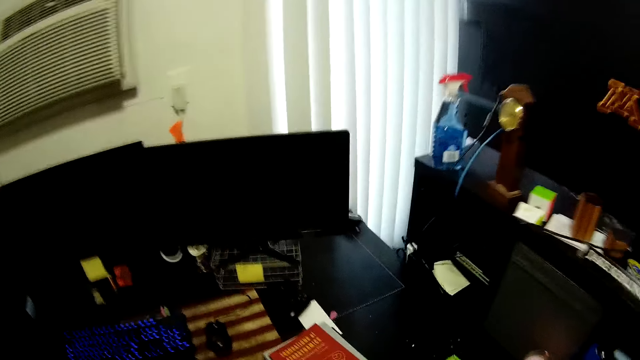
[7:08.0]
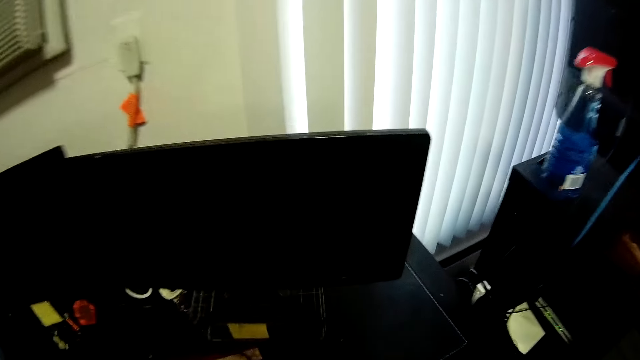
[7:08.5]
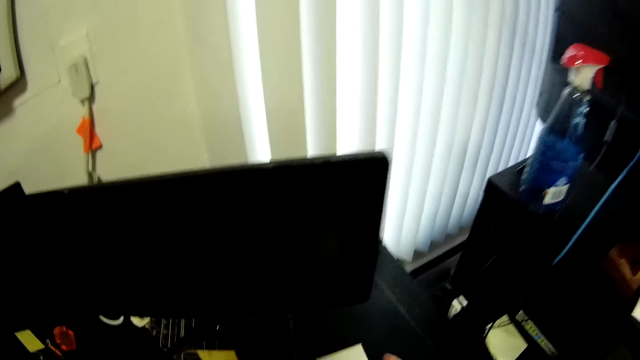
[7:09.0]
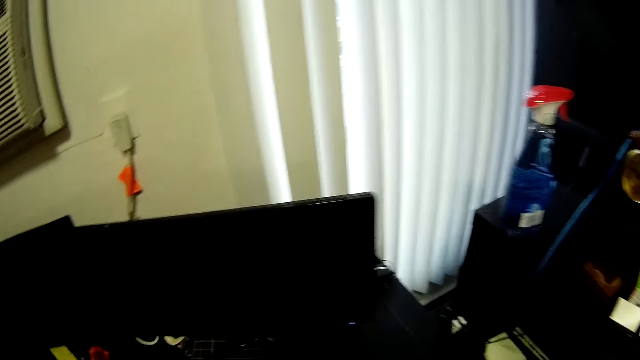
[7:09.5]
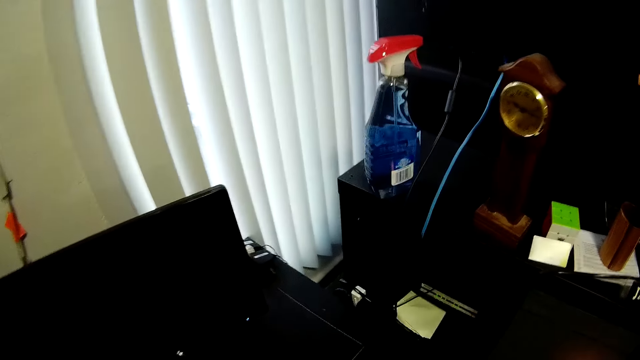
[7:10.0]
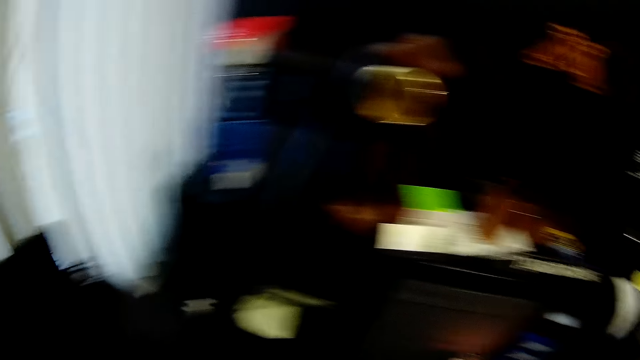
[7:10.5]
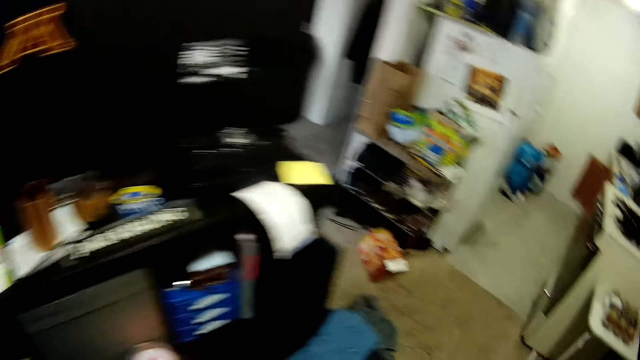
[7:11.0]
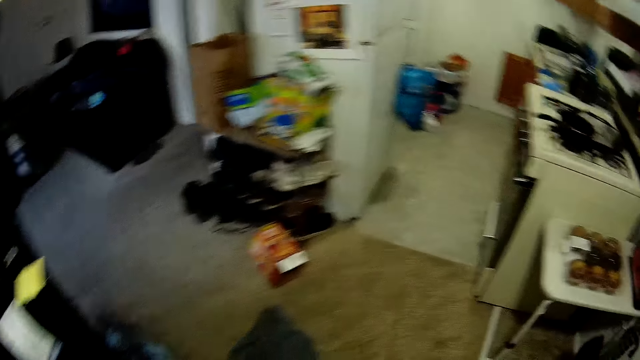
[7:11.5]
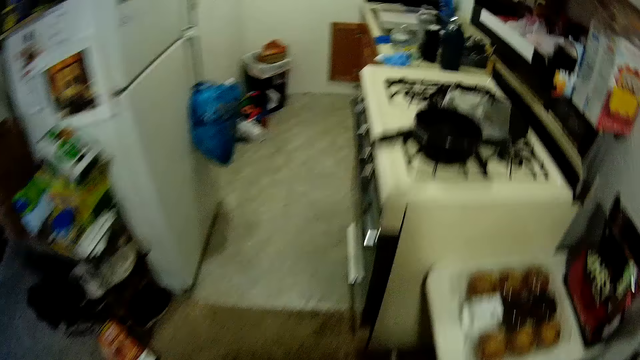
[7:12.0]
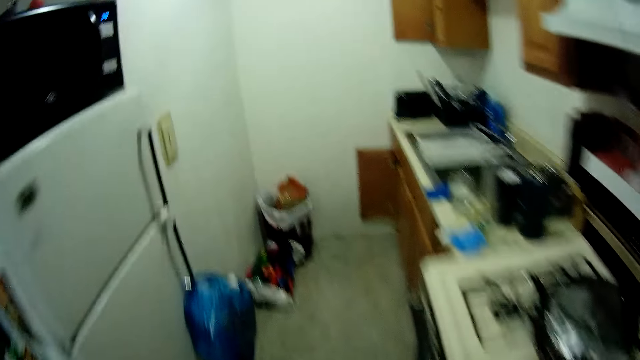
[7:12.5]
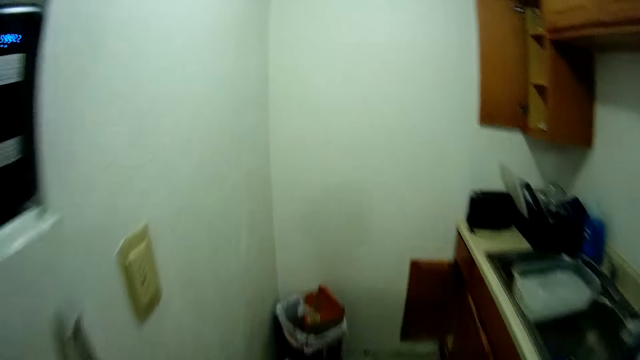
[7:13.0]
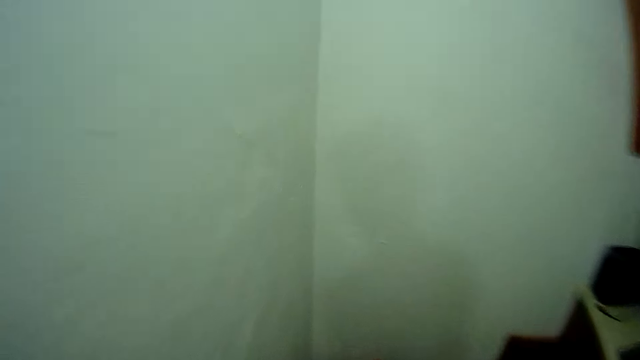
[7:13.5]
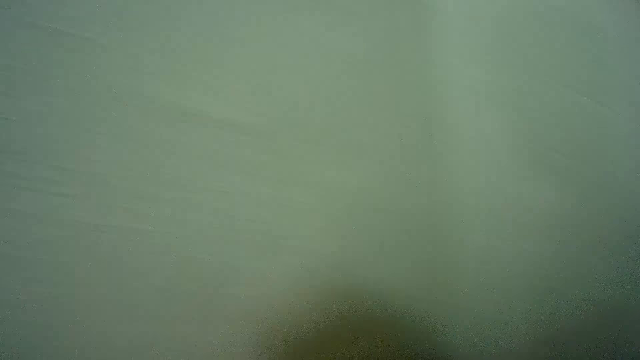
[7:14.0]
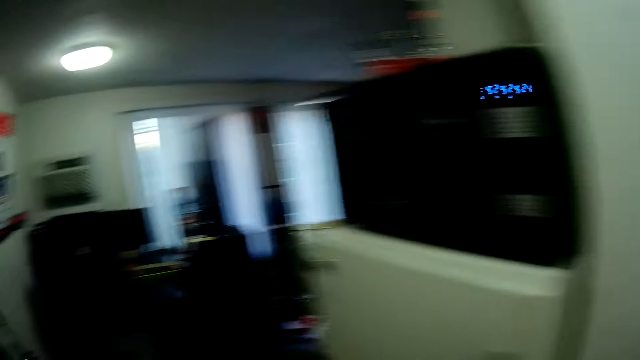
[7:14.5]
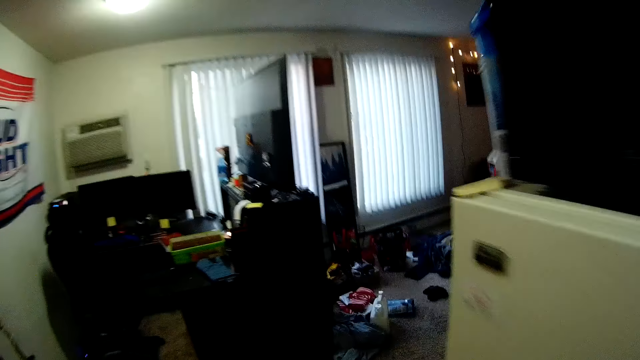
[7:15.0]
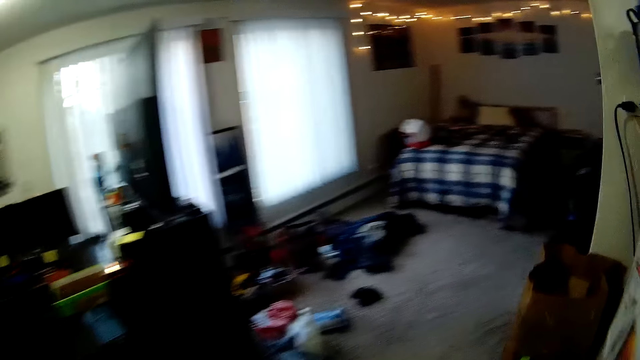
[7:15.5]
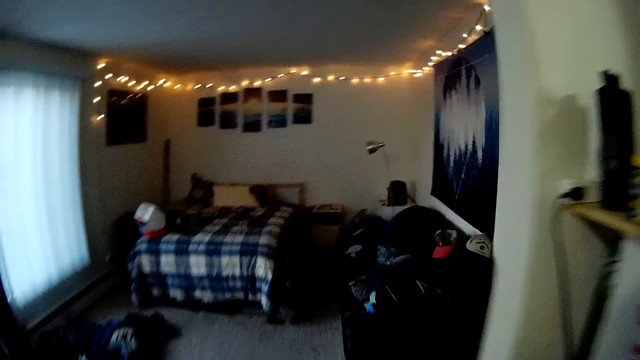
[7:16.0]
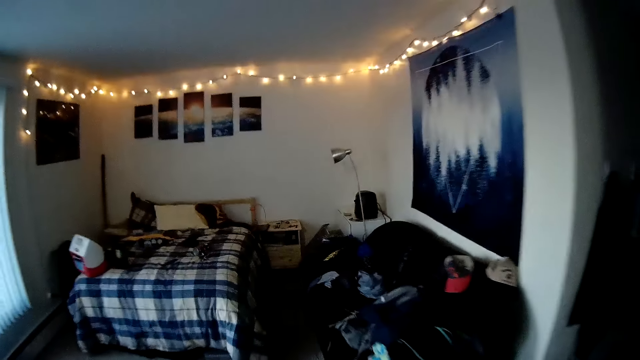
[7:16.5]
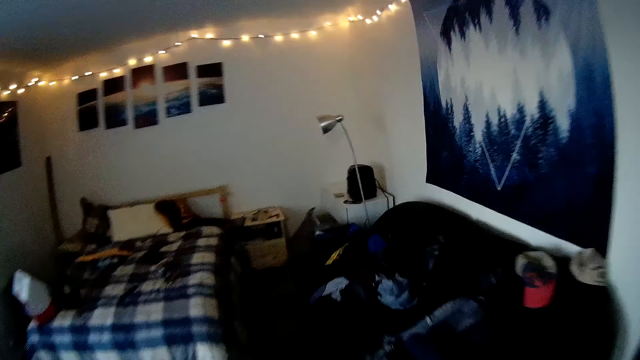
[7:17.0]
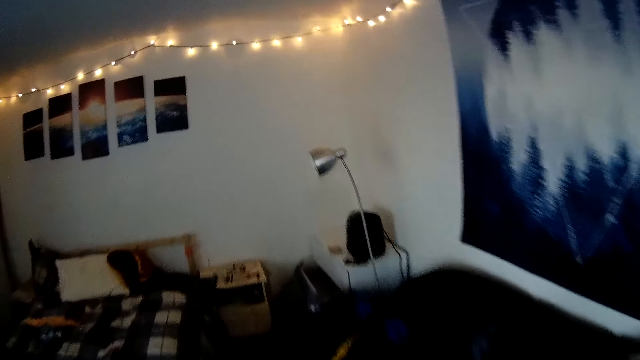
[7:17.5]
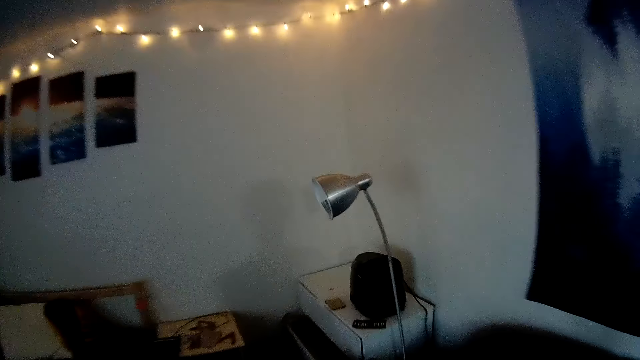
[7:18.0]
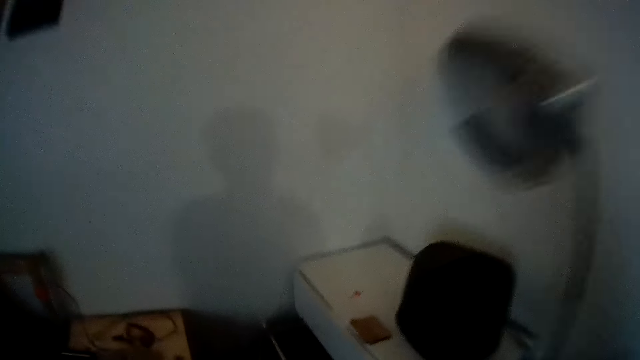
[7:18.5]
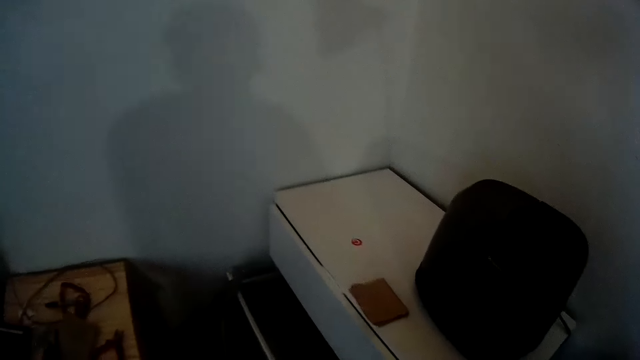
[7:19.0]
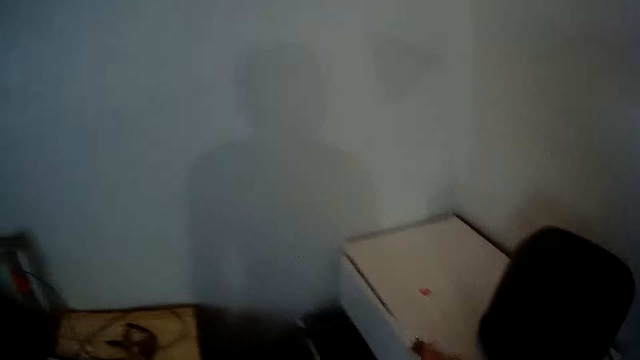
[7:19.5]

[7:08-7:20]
The camera wearer walks into the bedroom section of the apartment.

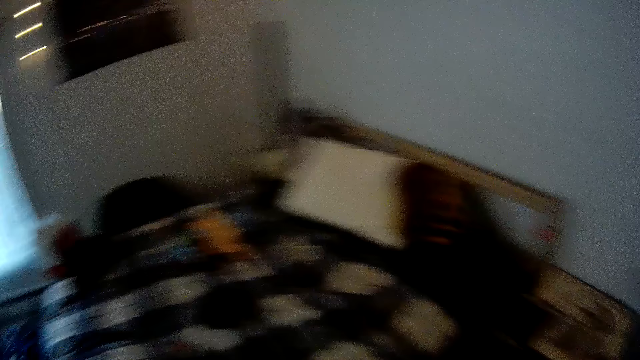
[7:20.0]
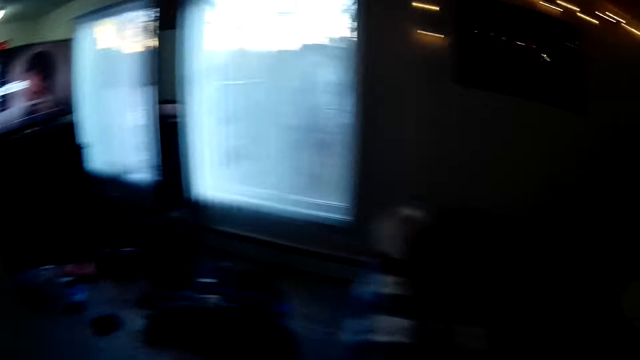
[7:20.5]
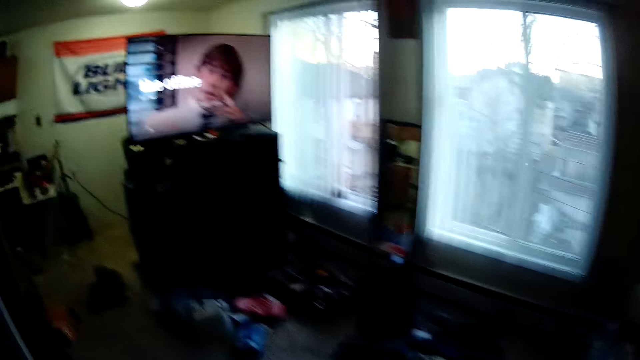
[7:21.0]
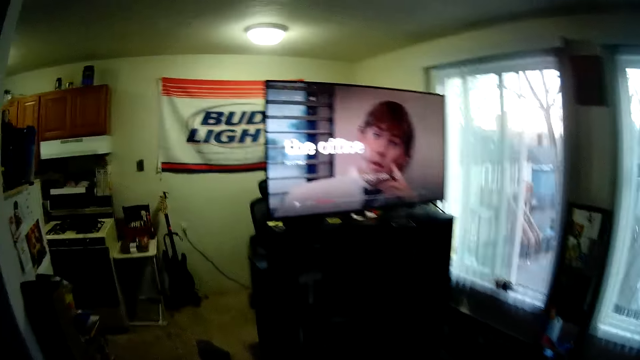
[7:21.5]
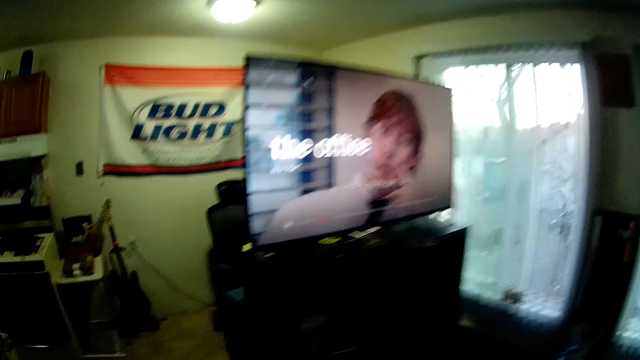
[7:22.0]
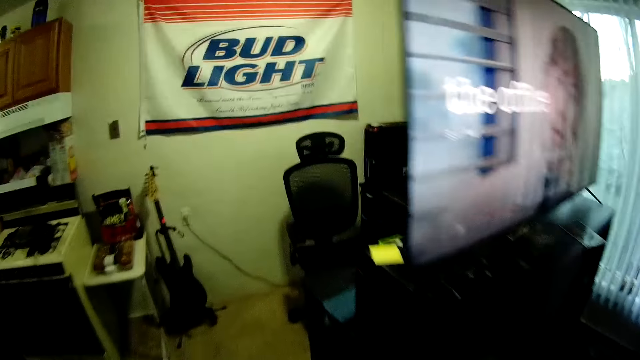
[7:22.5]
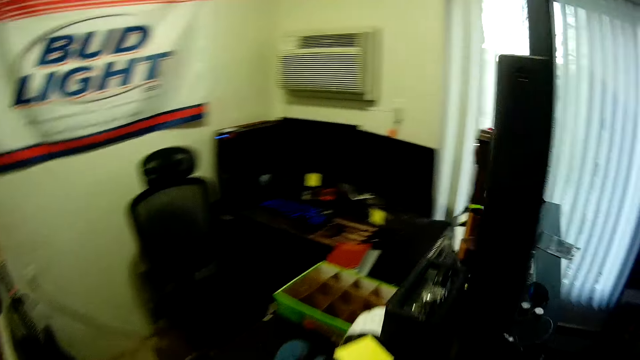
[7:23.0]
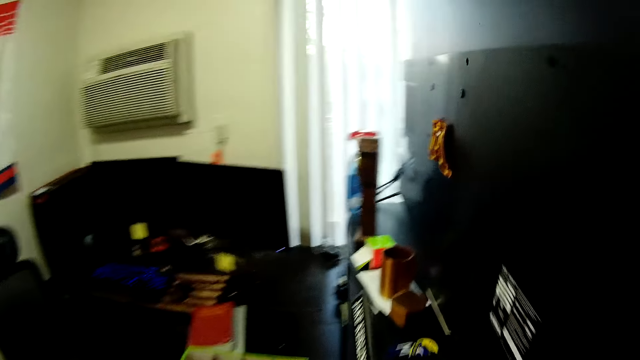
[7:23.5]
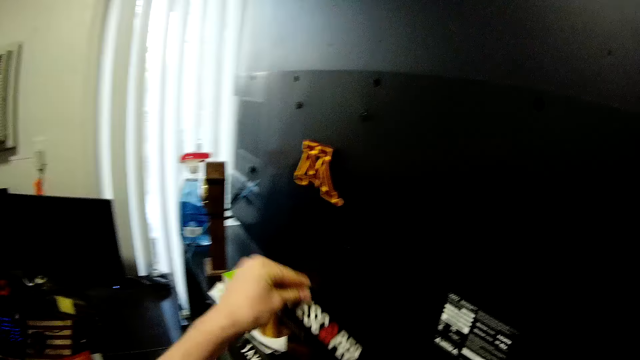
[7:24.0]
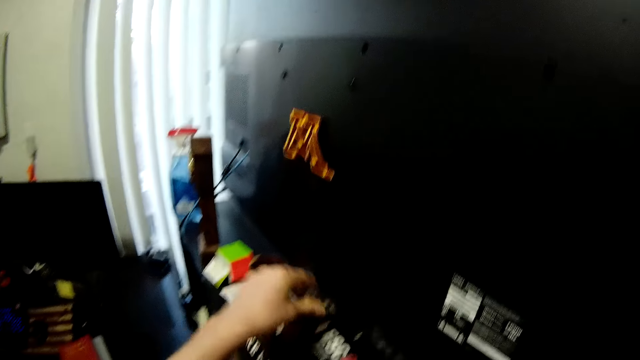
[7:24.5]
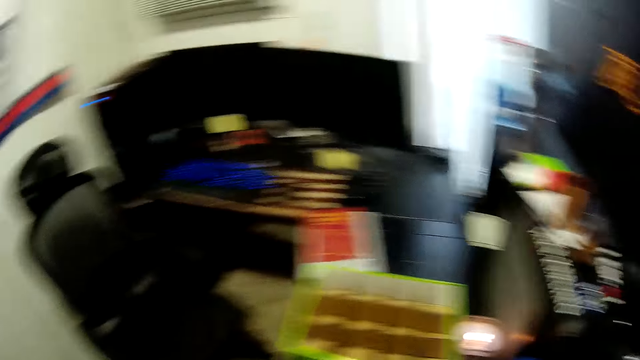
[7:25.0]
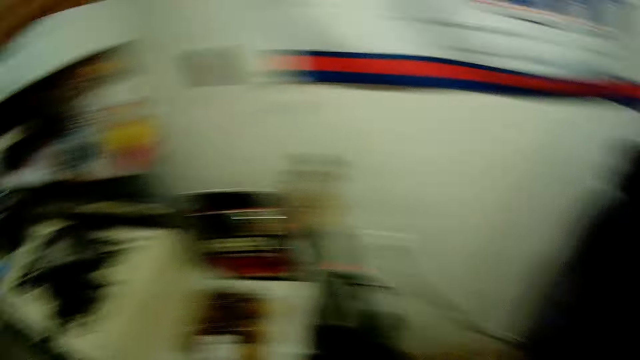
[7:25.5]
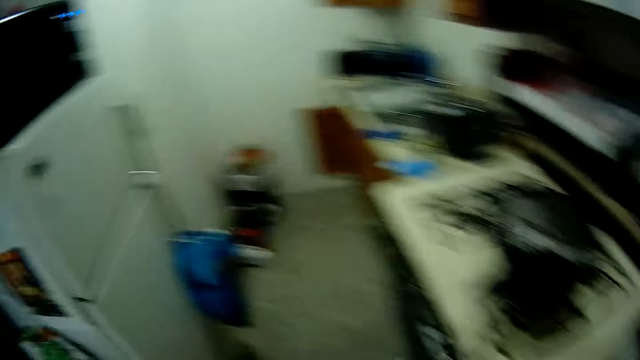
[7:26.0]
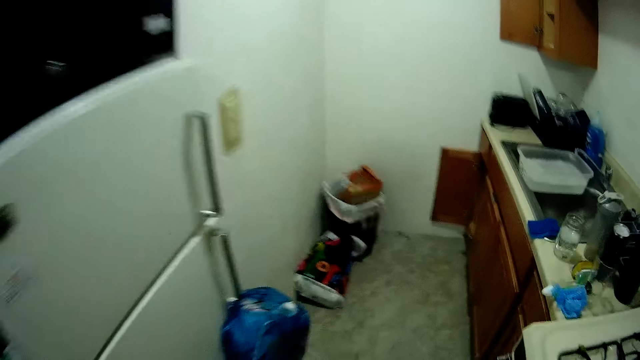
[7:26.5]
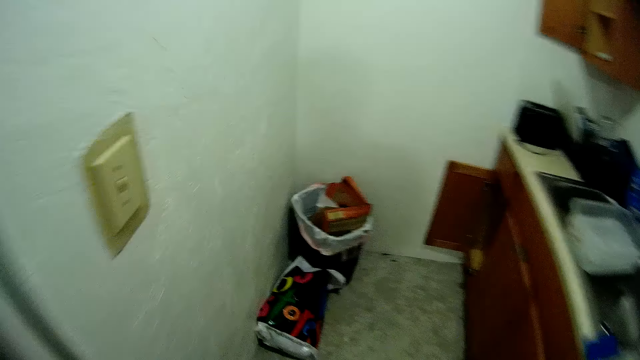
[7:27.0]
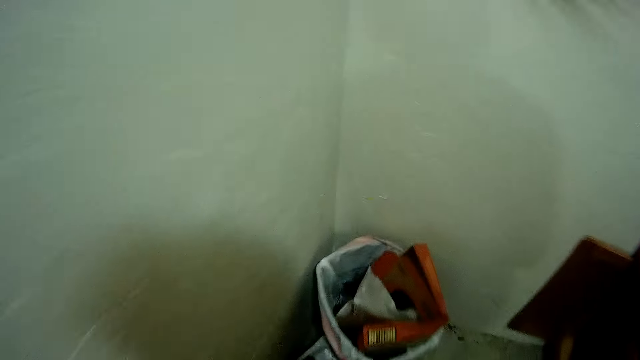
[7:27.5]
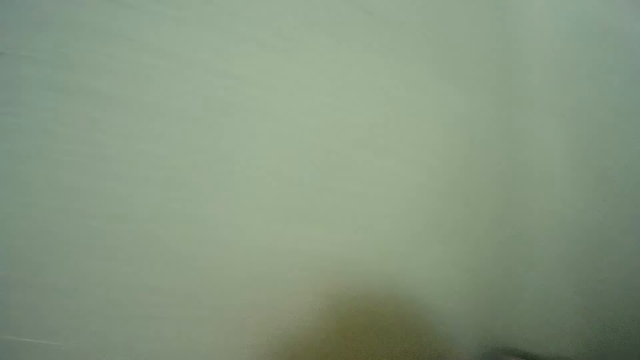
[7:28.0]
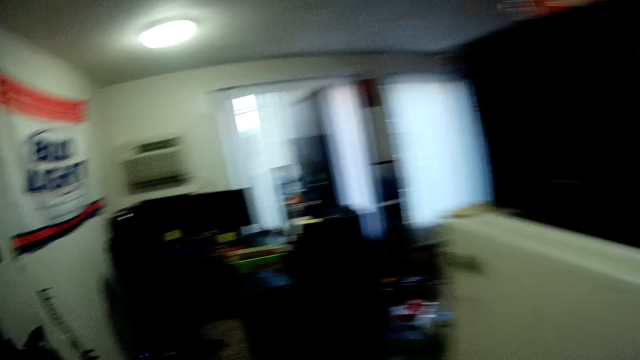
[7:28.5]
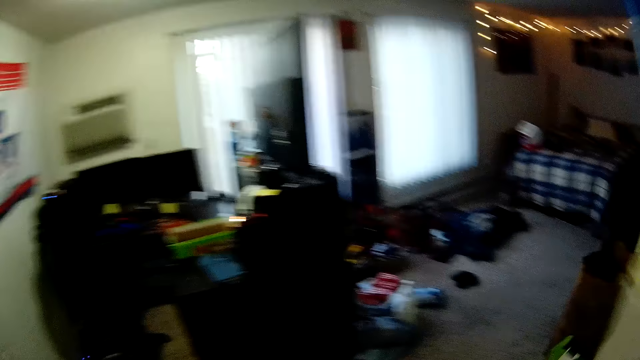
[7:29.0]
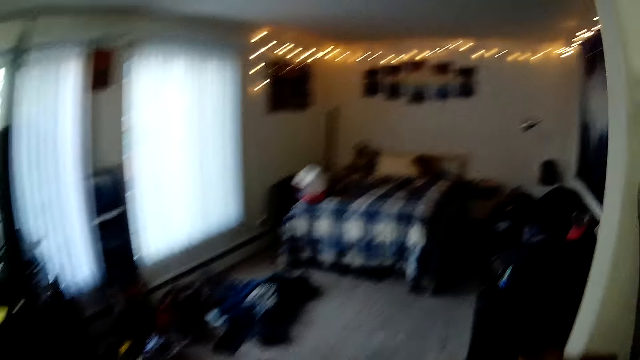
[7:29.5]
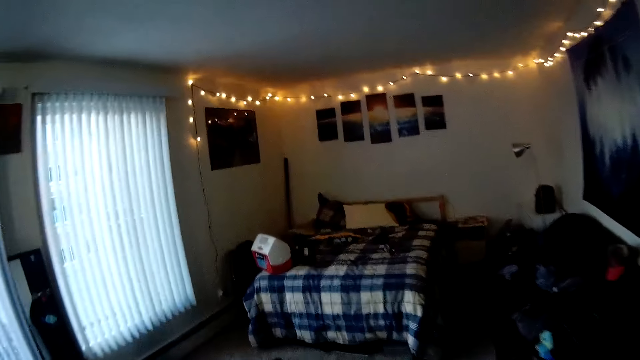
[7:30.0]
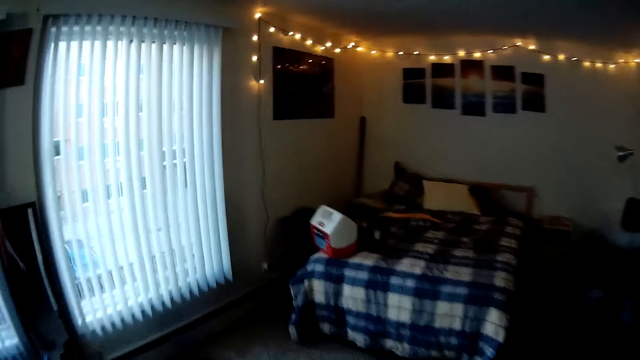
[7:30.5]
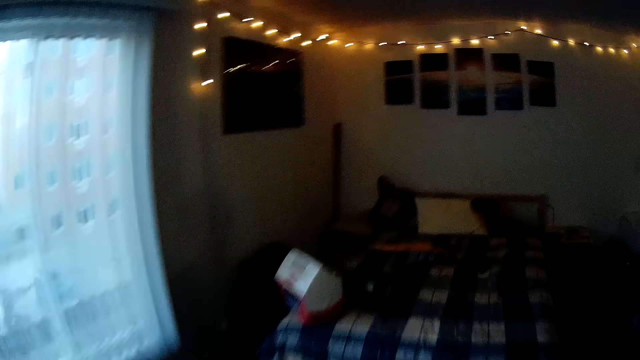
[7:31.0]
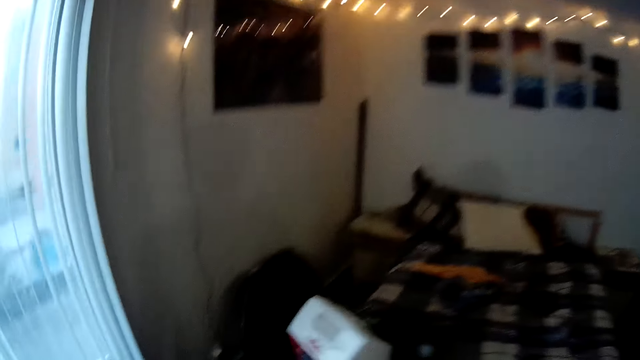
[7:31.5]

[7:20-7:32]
The camera wearer walks out of the bedroom section of the apartment. They place a sticker in a rack in the work station. They drop the box on the table. They walk around the room. They trash a paper in the dust bin. They walk around the room. They walk into the bedroom section of the apartment.
